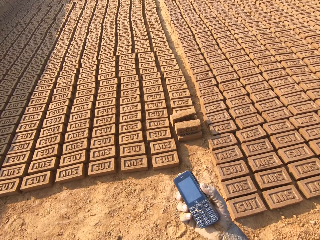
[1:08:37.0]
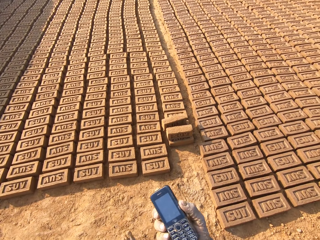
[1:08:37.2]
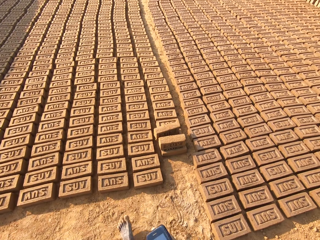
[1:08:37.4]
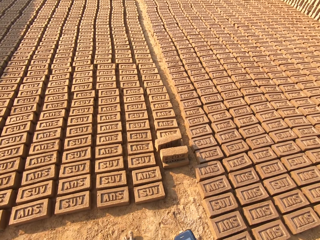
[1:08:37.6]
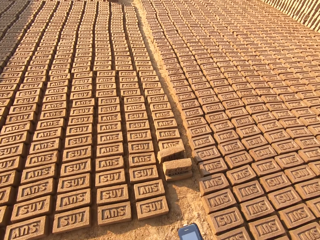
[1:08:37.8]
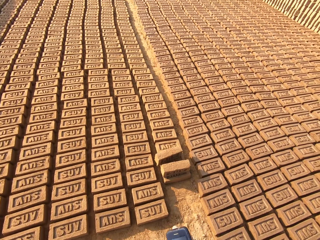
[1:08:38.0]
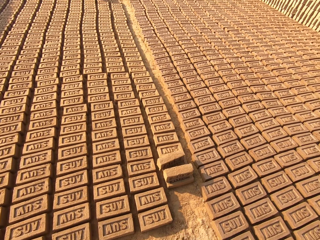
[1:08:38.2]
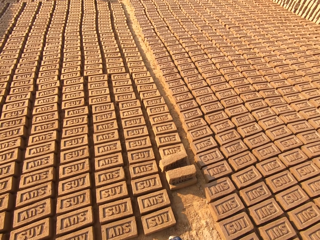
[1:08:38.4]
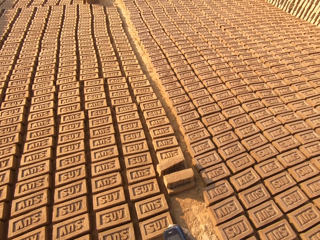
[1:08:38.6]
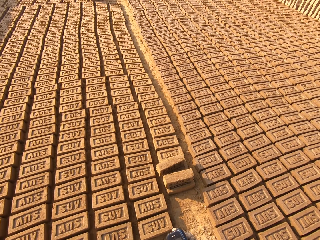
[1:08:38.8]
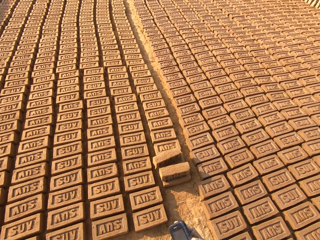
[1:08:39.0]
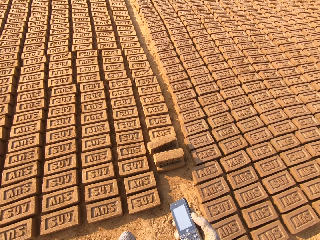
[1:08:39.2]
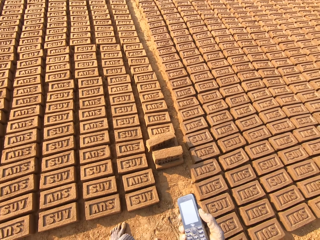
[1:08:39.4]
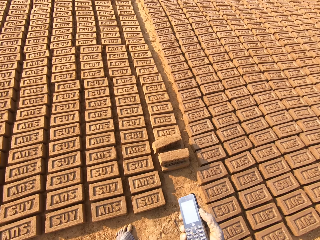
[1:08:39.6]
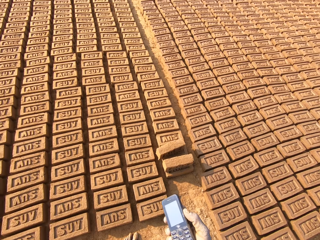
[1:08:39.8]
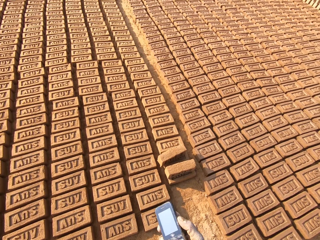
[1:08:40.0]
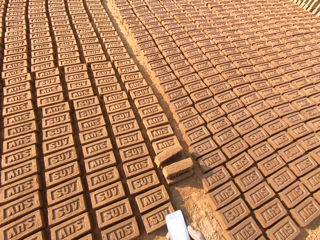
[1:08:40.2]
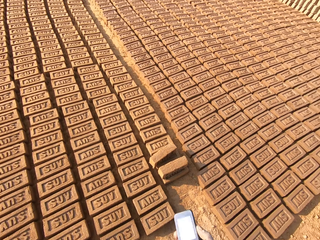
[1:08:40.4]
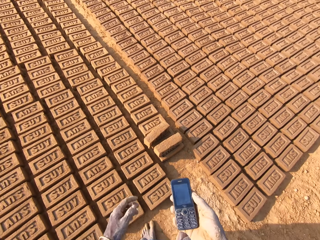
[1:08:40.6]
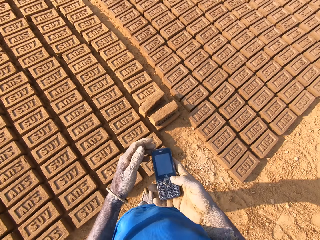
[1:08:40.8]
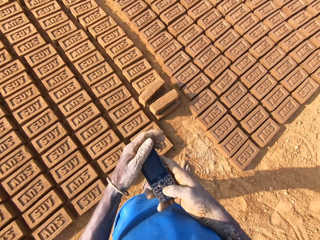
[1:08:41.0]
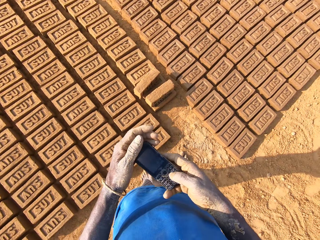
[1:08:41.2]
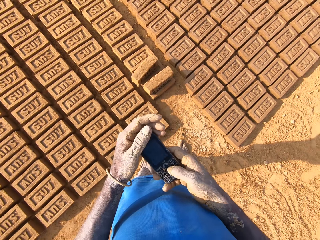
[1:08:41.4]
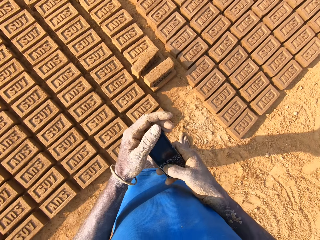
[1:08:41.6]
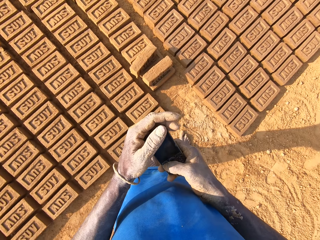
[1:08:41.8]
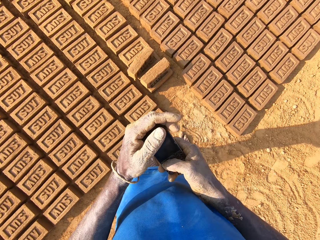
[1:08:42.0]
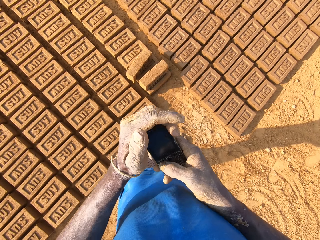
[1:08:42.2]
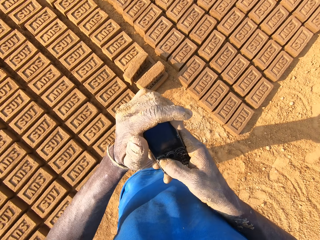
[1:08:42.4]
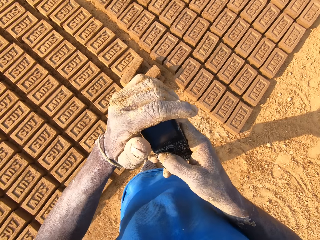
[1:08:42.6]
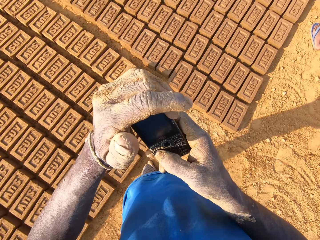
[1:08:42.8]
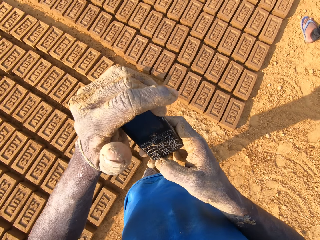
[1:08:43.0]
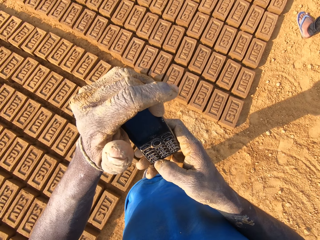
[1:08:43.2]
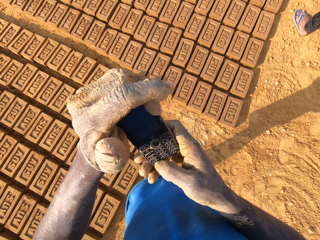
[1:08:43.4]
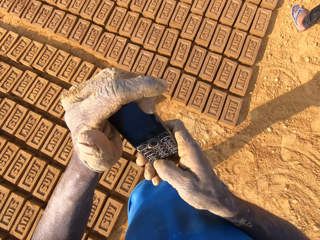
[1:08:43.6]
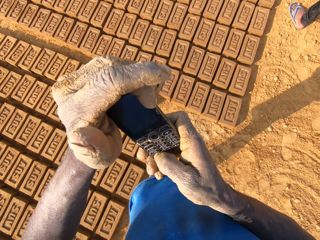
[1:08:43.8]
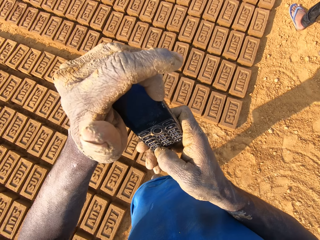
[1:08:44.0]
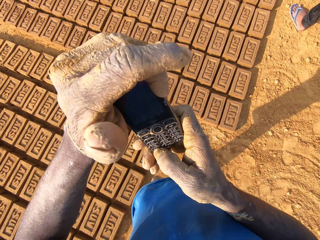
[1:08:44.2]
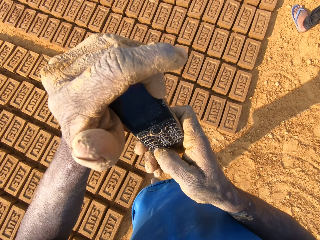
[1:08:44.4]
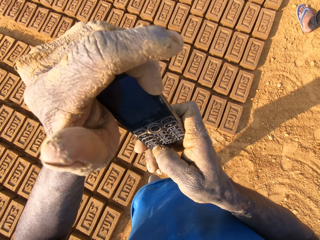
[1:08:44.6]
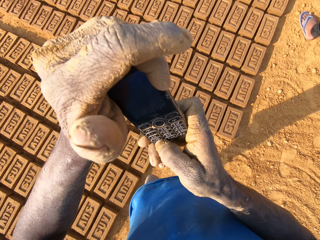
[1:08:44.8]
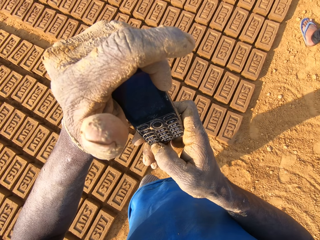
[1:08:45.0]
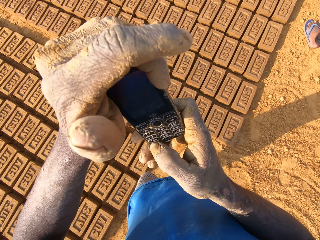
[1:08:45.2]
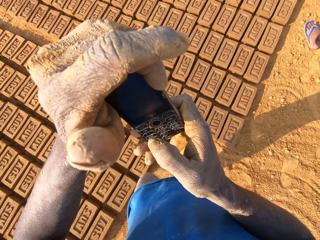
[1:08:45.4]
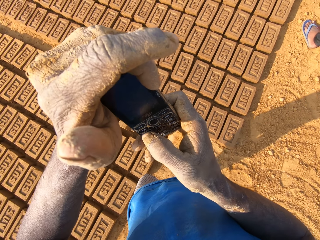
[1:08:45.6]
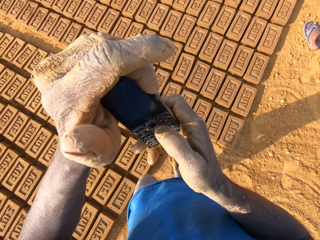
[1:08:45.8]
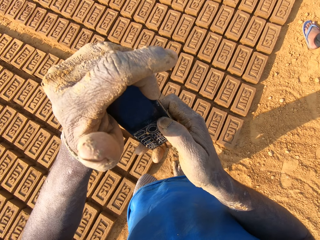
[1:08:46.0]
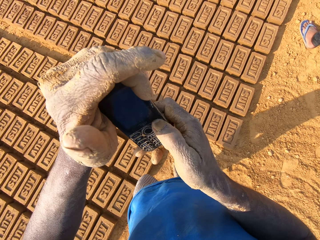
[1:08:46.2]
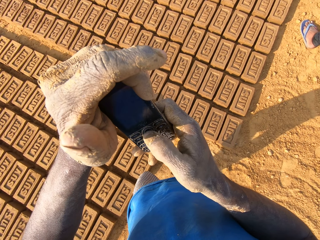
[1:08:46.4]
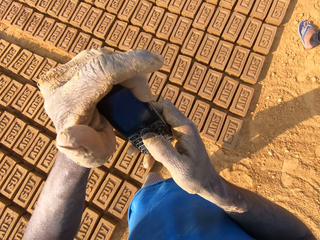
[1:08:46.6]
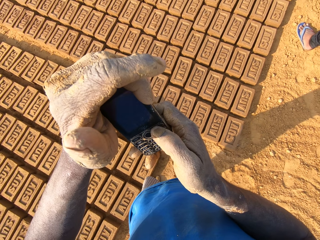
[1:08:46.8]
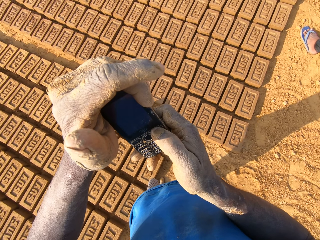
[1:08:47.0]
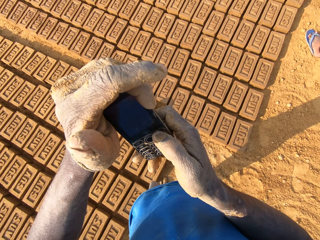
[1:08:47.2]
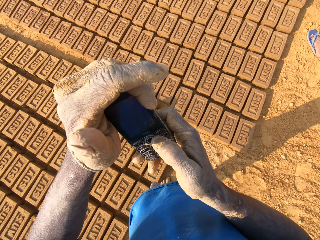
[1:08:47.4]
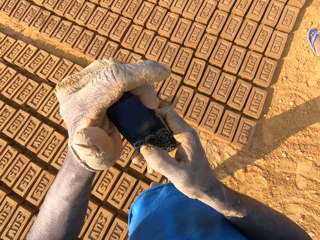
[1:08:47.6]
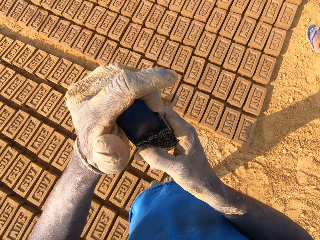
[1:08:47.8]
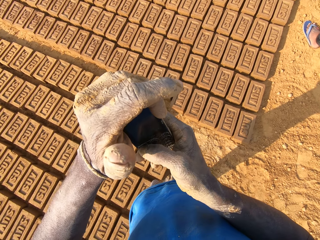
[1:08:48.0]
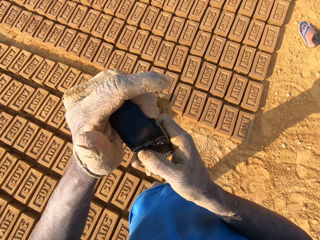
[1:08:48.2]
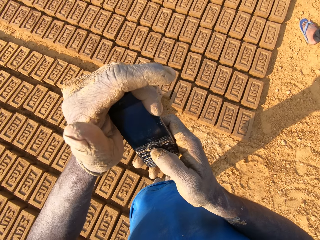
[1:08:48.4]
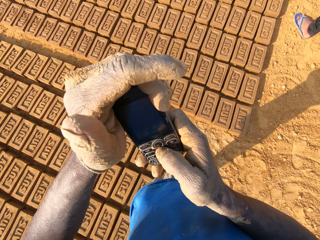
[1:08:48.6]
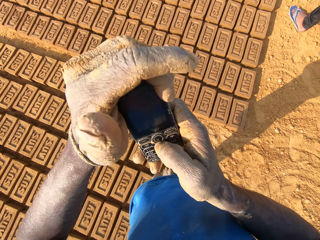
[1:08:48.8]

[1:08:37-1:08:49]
The camera wearer shades the phone with his left hand. He raises the phone briefly. He operates his phone.

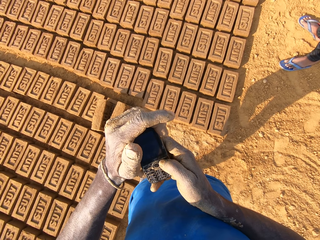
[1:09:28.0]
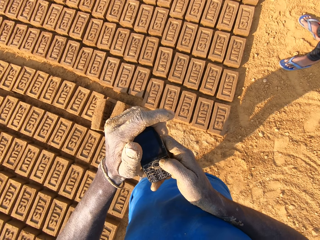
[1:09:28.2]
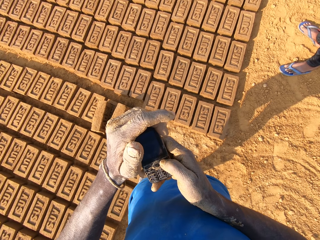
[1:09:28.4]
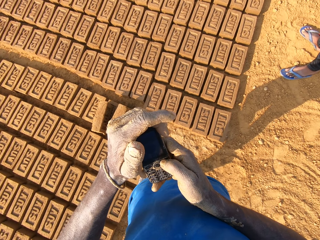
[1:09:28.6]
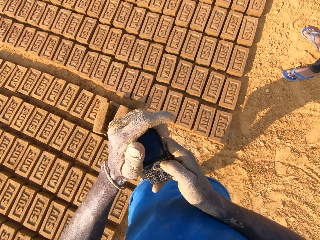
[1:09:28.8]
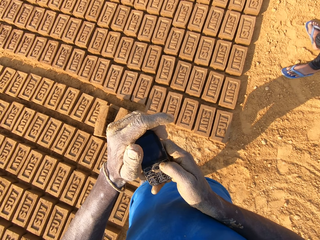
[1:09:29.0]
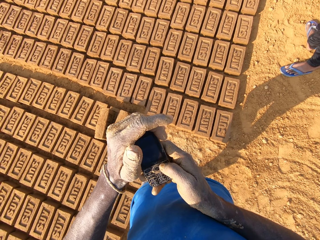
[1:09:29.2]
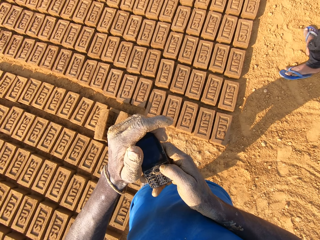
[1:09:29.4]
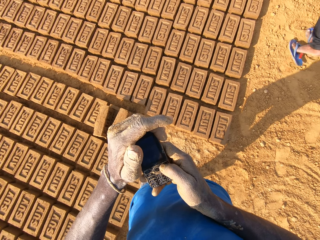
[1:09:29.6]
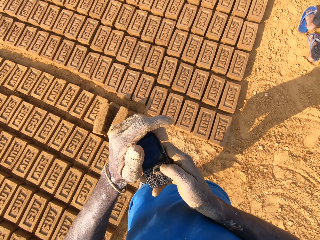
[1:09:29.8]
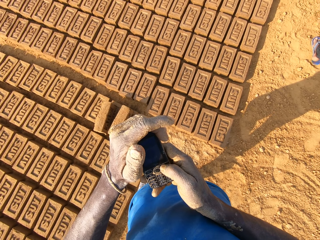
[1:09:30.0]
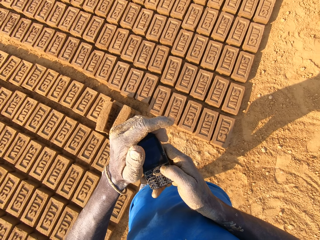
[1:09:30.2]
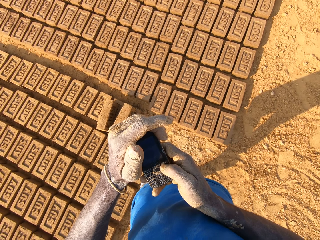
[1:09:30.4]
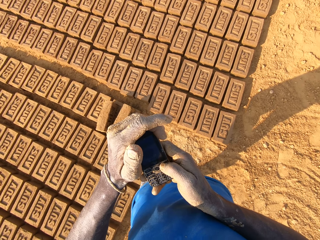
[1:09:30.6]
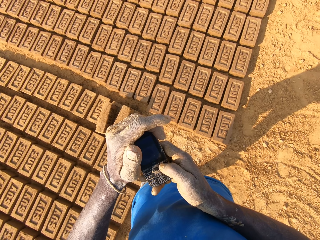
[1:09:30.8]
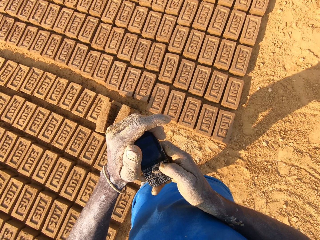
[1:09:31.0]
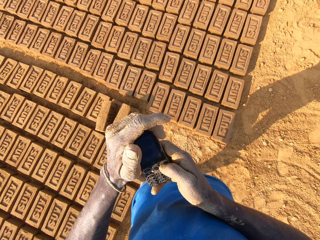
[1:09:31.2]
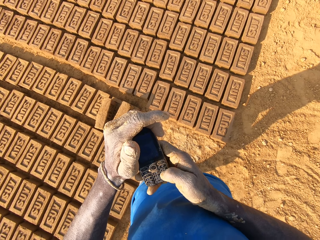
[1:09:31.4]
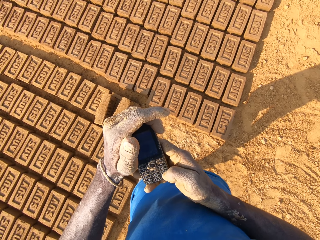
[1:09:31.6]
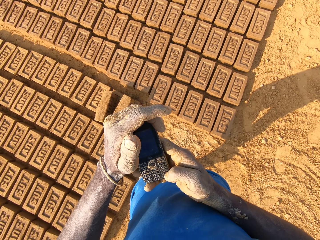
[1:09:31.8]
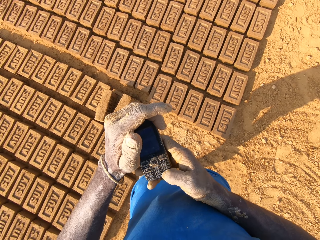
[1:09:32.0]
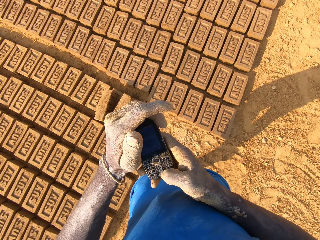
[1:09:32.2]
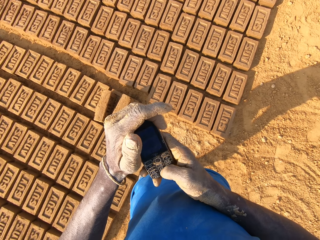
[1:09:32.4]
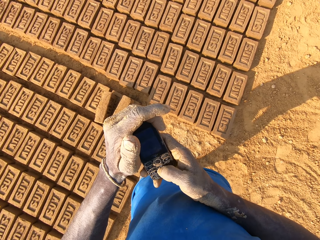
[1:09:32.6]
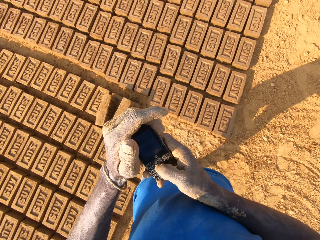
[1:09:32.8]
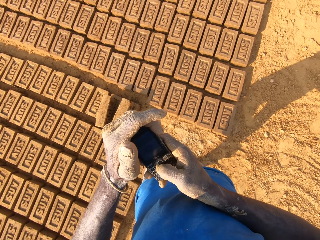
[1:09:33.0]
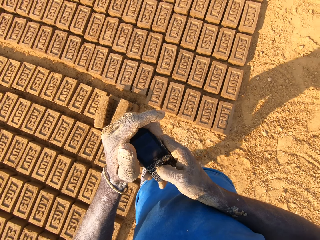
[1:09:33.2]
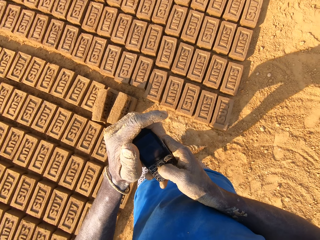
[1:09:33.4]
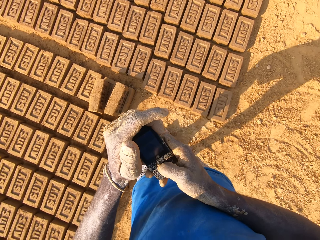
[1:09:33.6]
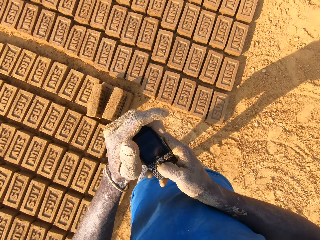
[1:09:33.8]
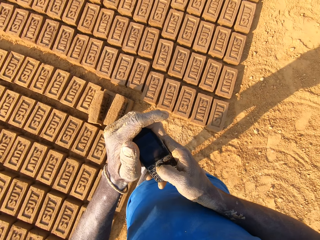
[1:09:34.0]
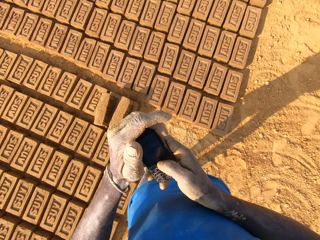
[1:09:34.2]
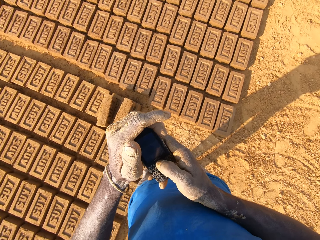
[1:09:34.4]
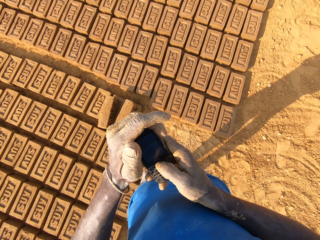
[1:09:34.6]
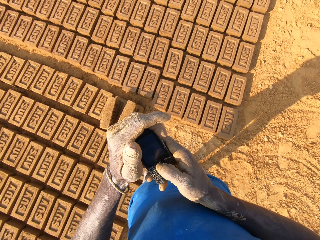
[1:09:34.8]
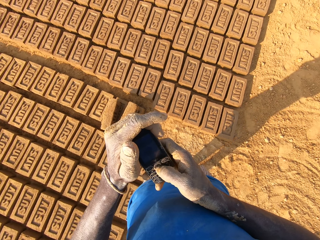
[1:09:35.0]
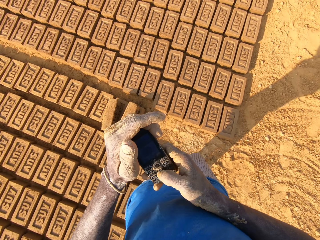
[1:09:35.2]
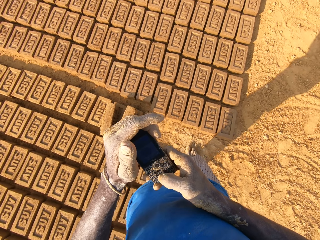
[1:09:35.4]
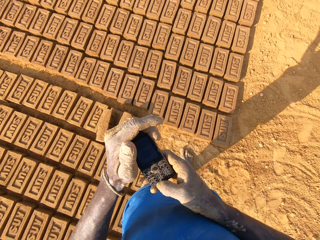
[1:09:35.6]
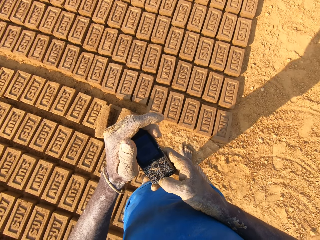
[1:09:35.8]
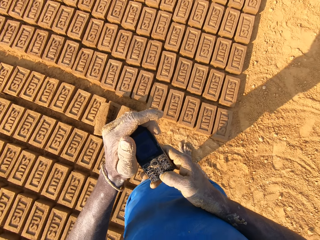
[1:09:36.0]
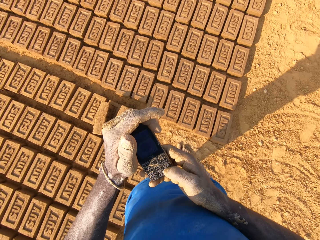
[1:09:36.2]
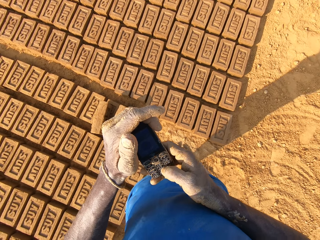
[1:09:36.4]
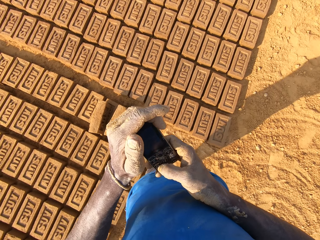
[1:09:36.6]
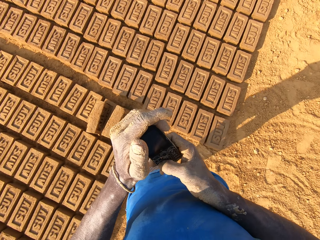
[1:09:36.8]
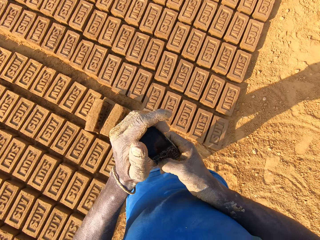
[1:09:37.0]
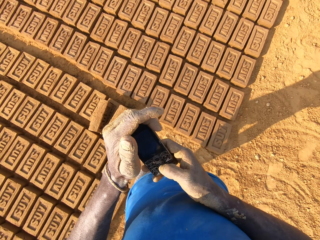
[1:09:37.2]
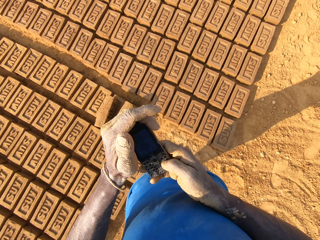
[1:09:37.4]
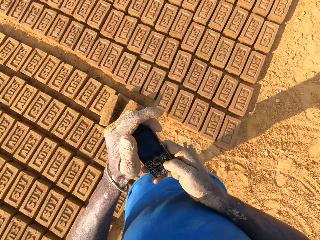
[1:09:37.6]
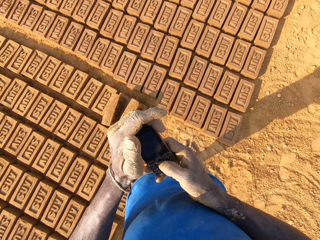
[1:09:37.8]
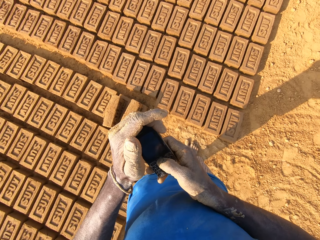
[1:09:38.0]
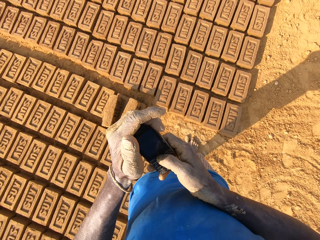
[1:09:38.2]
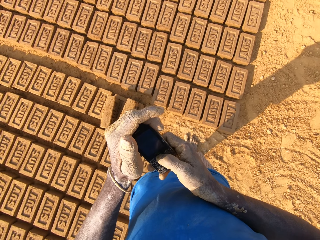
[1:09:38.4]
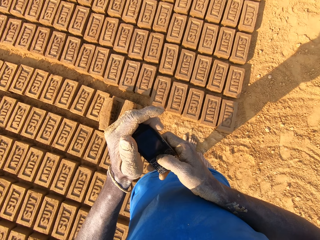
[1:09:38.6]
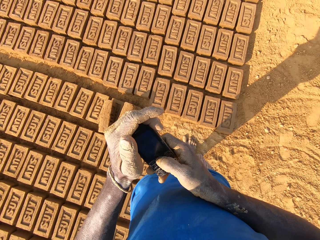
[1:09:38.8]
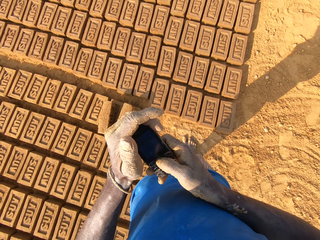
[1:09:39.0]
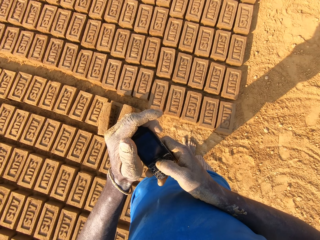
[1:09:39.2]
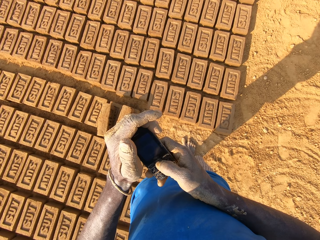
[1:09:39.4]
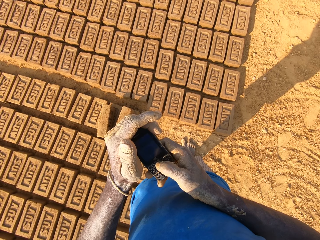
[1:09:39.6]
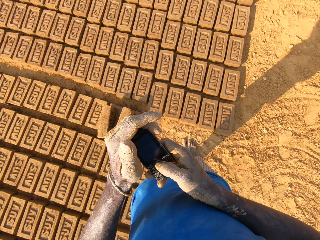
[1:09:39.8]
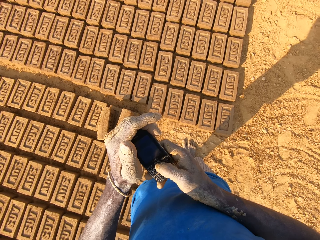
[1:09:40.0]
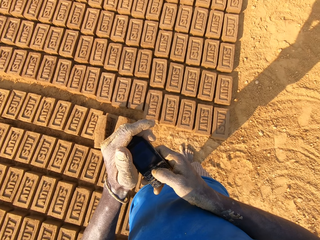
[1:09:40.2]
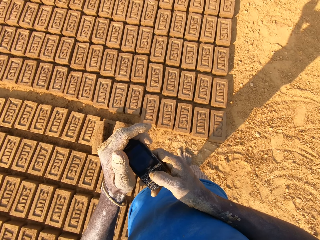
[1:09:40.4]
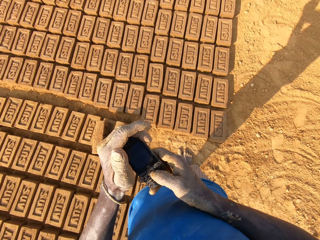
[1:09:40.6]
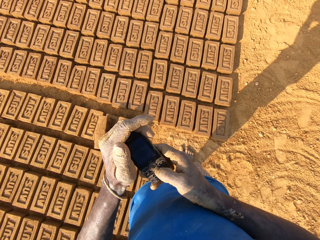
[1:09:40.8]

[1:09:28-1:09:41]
A man walks around the brick construction area. The camera wearer operates his phone.
